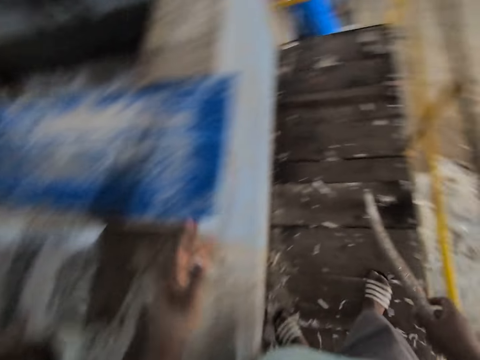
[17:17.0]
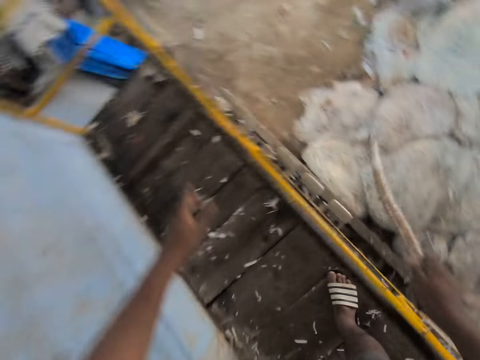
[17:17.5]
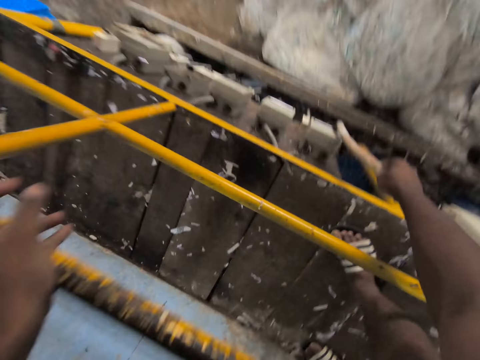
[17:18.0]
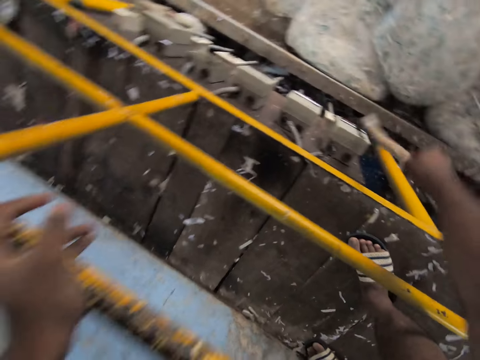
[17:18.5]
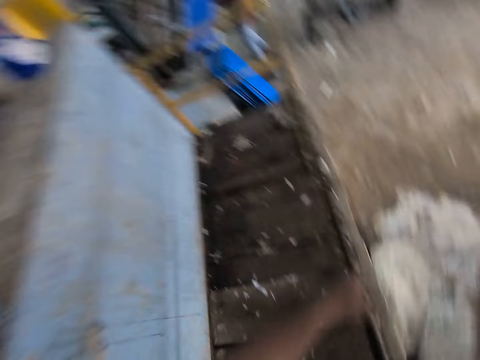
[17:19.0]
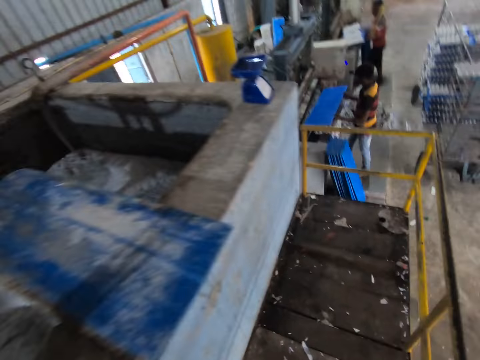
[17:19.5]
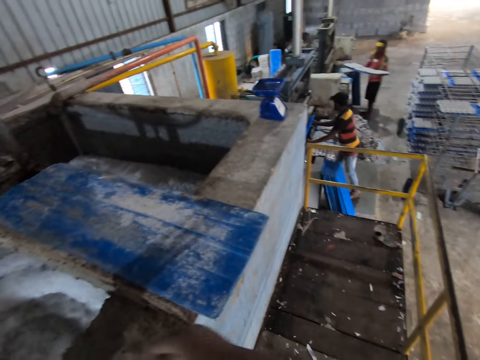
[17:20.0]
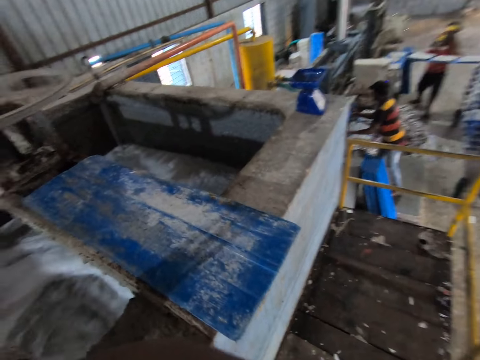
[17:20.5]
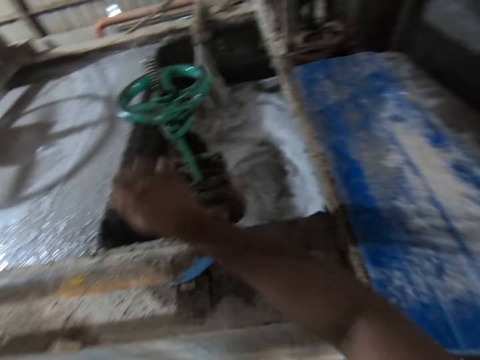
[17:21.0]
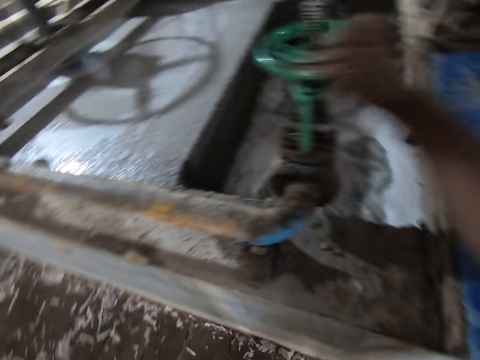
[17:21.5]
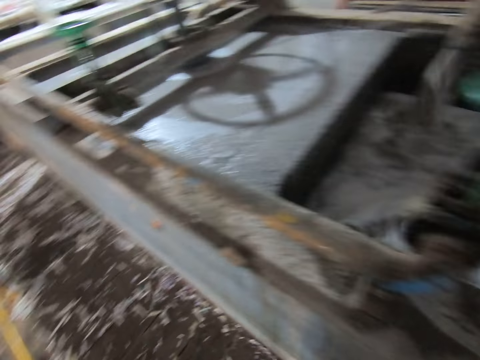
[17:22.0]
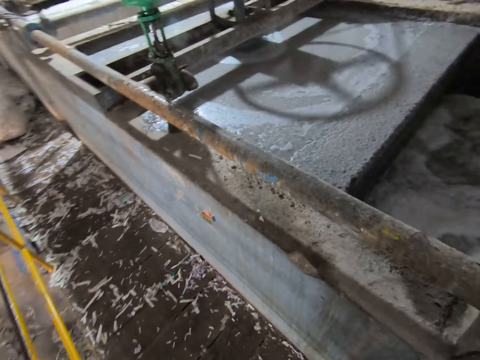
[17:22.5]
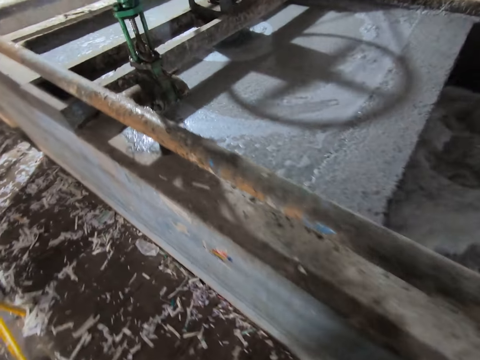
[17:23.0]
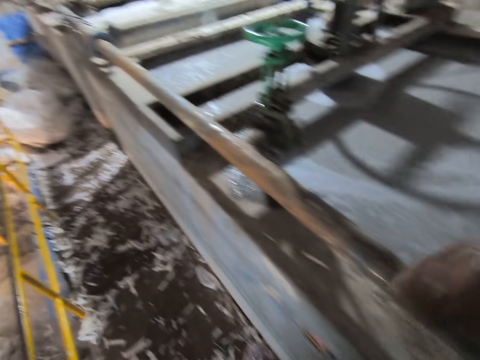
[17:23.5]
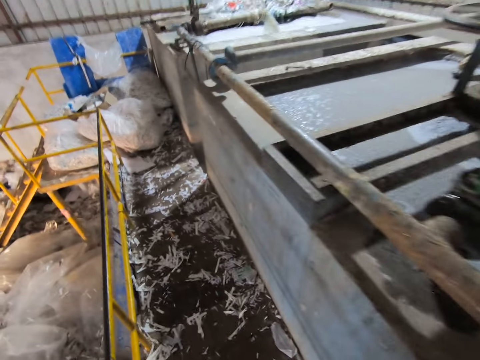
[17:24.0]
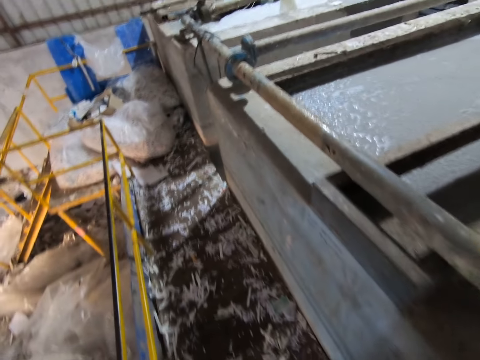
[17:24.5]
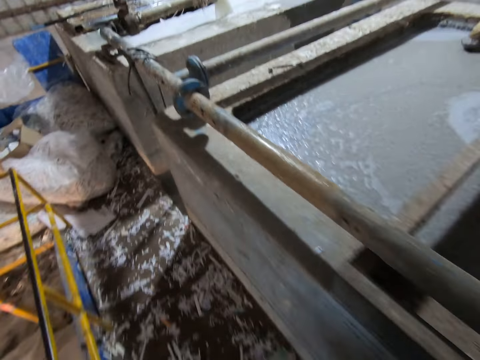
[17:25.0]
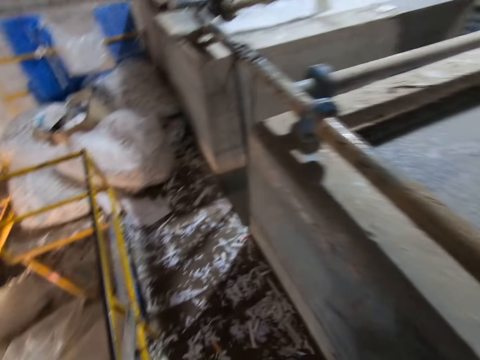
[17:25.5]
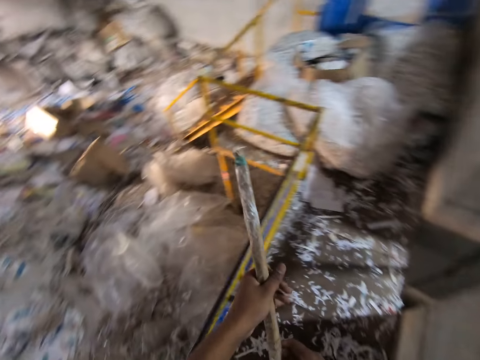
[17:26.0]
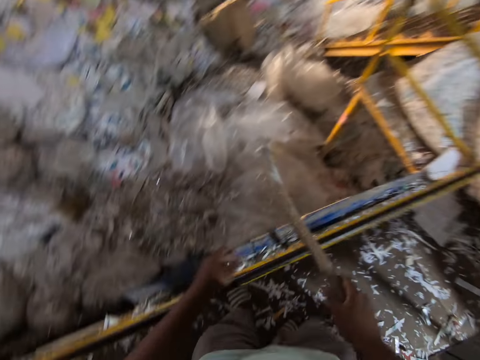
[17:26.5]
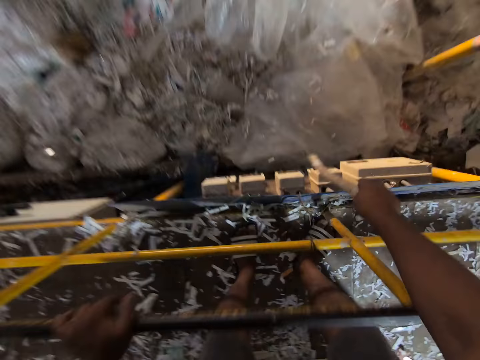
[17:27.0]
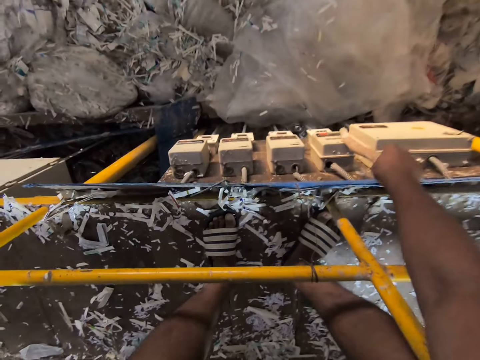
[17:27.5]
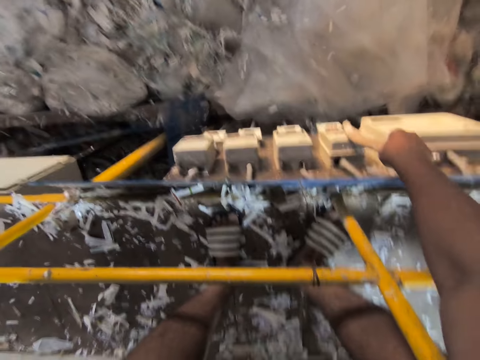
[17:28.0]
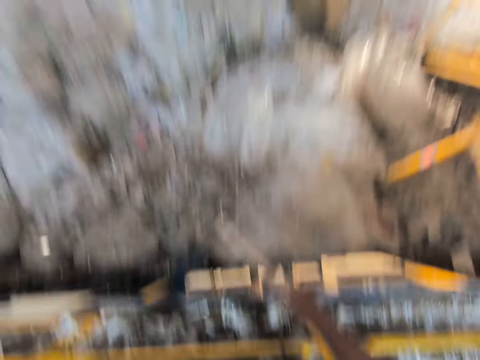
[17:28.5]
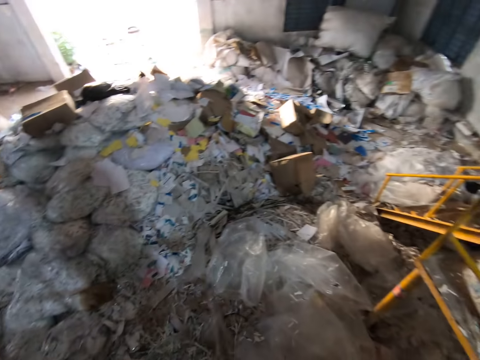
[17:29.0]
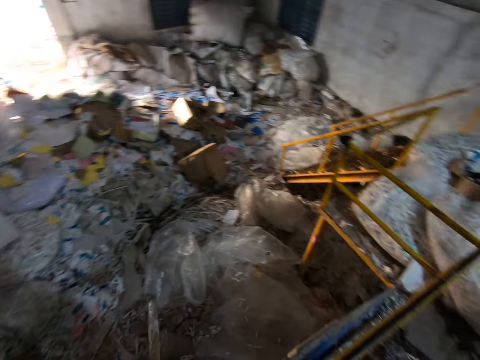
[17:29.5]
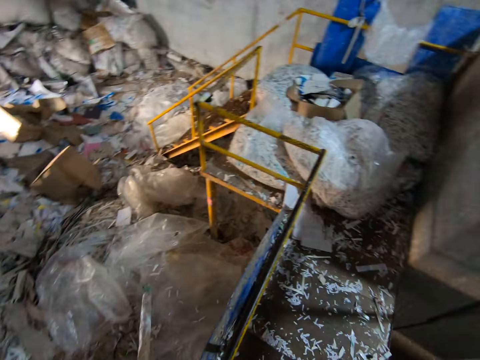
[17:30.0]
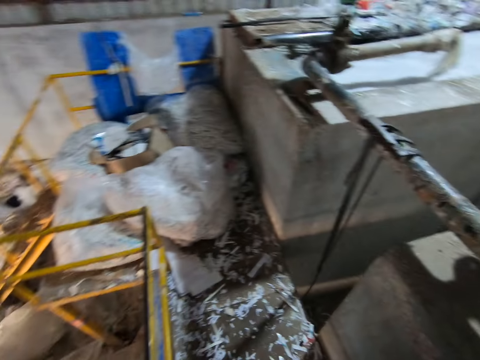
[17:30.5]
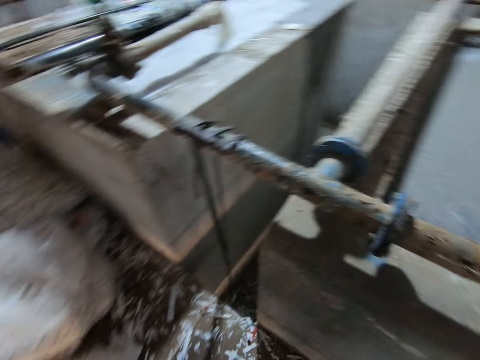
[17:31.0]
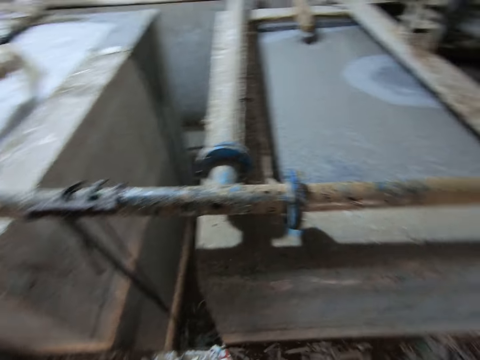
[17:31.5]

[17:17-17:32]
The camera wearer places his left hand on the rail of the egg crates making machine platform. He touches the switch with the stick in his right hand. He passes the stick from his right hand to his left hand. He holds the stick. He operates the industrial valve or tap with his right hand. He walks around the tap. He passes the stick from his left hand to his right hand. He places his left hand on the rail of the egg crates making machine platform. He holds the stick. He touches the switch with the stick in his right hand. He passes the stick from his right hand to his left hand. He looks around.

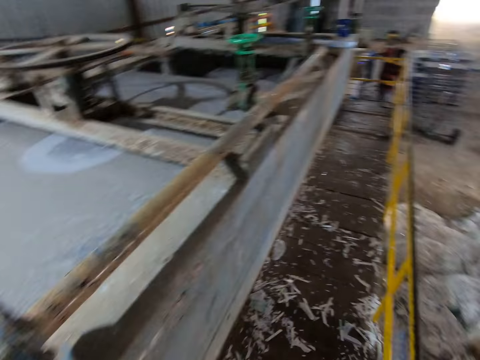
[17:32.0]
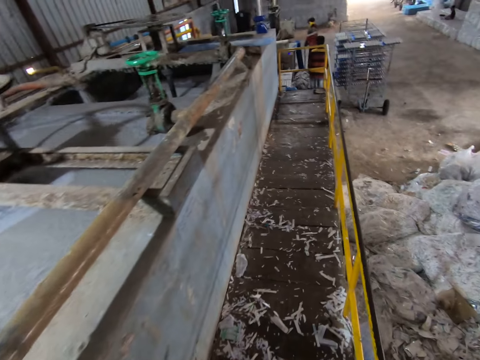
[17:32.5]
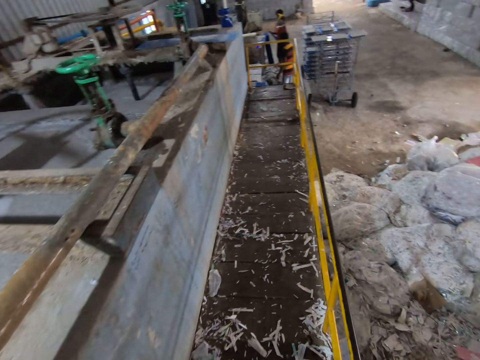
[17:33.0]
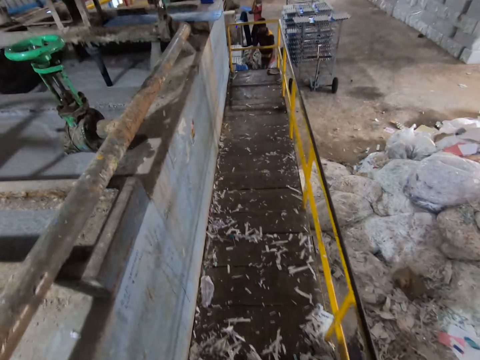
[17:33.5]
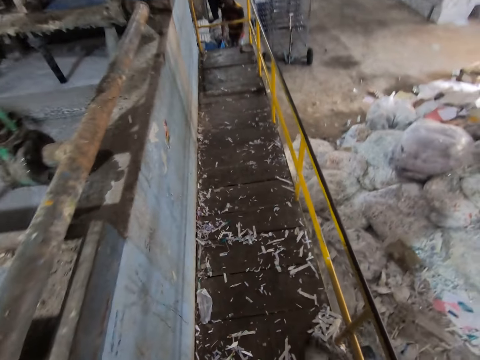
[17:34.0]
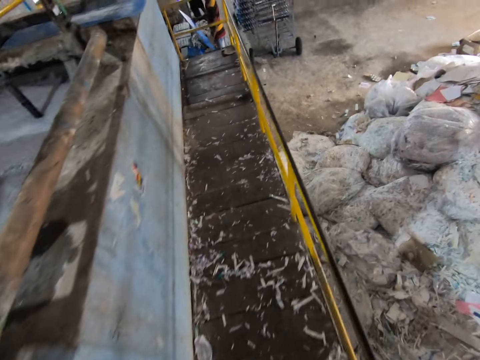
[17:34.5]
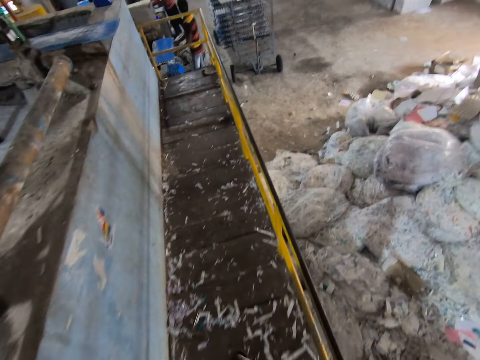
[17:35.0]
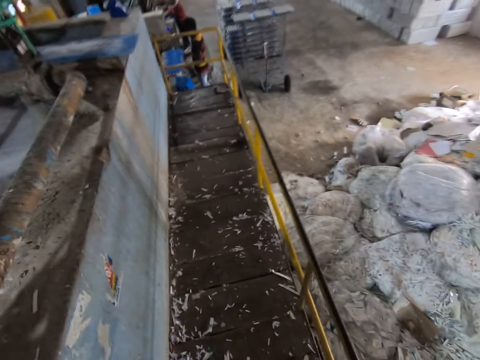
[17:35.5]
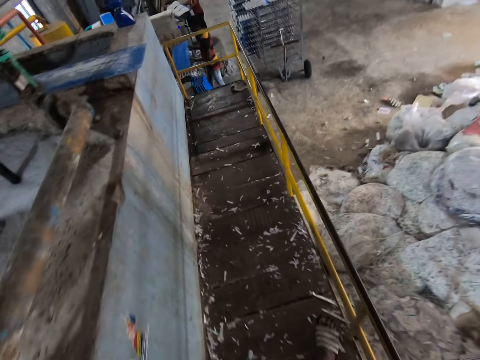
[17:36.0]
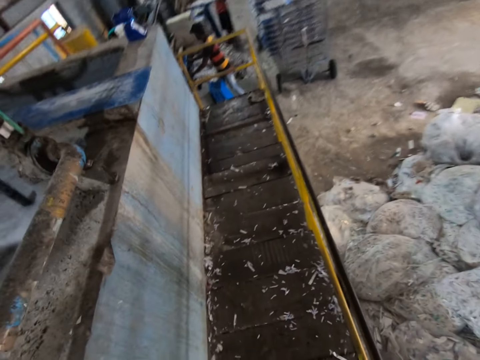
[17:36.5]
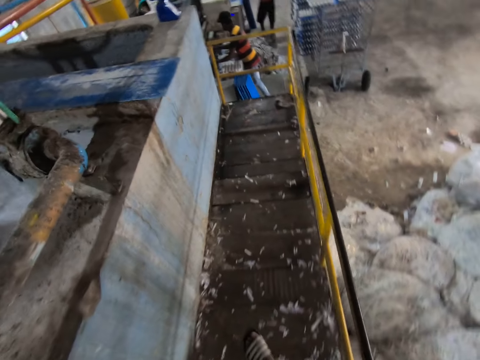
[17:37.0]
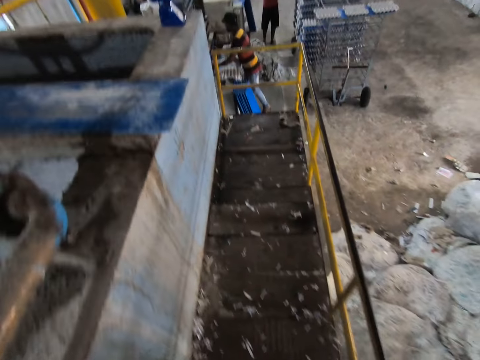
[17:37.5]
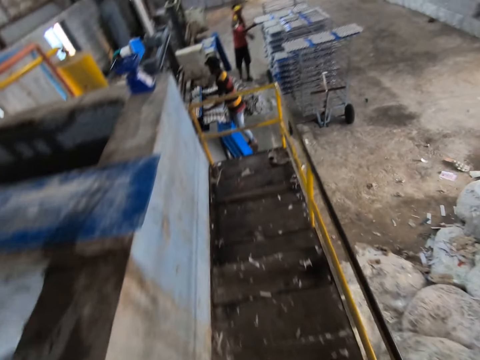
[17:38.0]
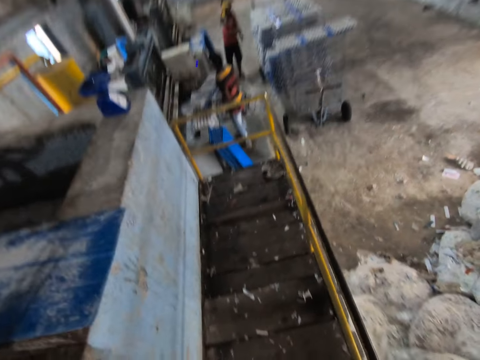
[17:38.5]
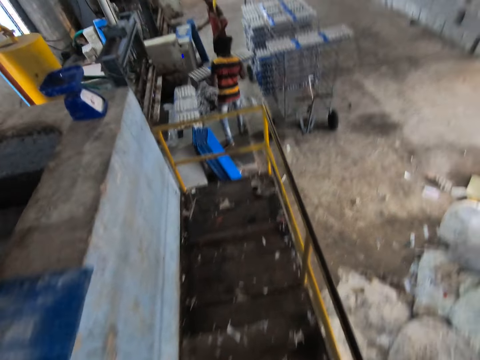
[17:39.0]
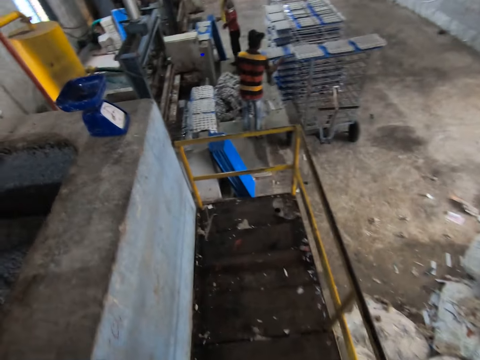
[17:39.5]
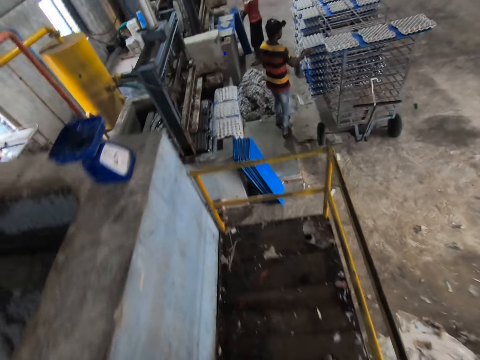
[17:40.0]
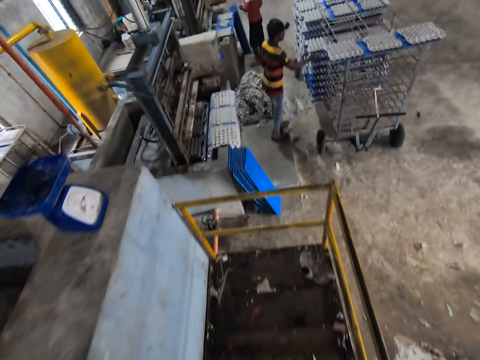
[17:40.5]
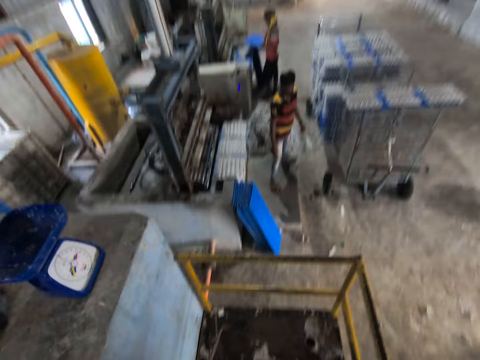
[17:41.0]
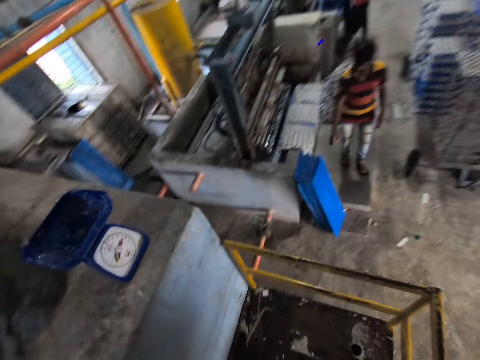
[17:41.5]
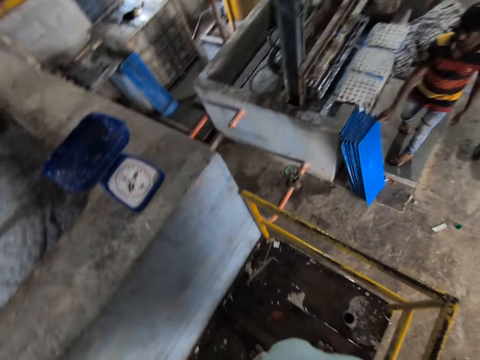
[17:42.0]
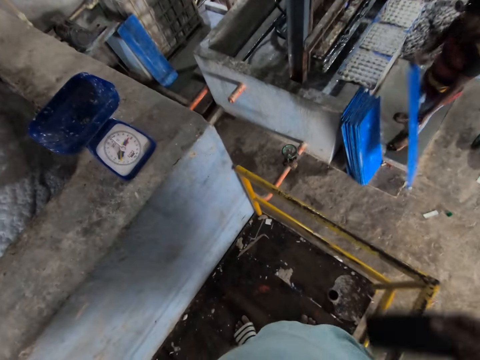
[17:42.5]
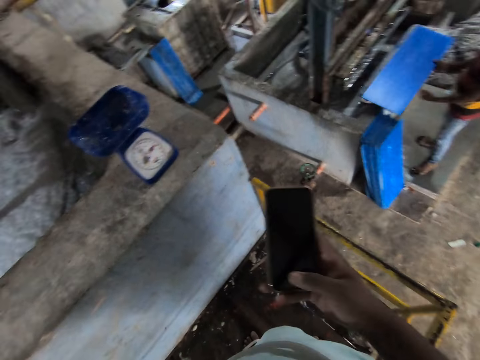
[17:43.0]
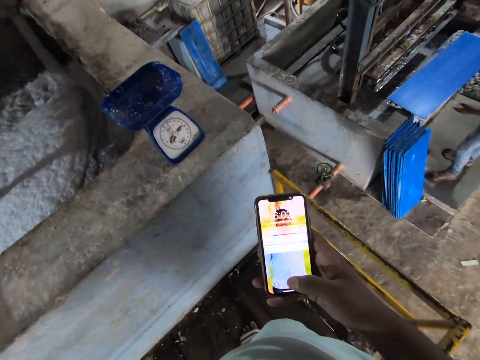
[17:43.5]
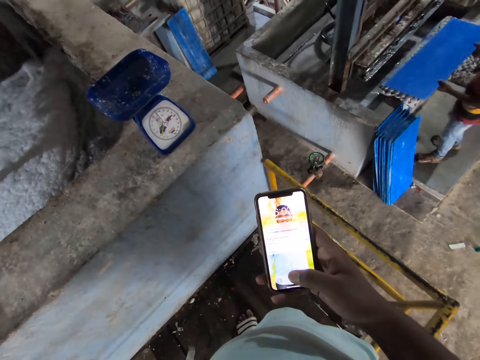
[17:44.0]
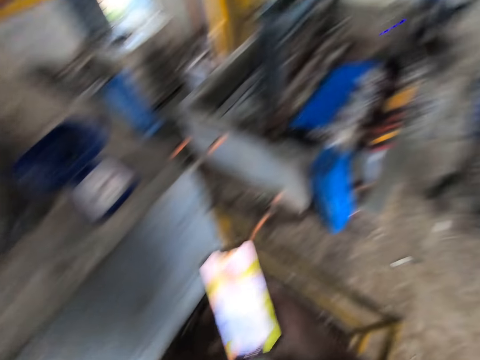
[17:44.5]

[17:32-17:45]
The camera wearer walks on the egg crates making machine platform. A man picks a plastic tray from the floor with his right hand. The man places the plastic tray on an egg crate mold machine platform with his hands. The man picks the plastic tray from the egg crate mold machine platform with his hands. Another man picks egg crates from an egg crate mold machine with the plastic tray in his hands. The first man picks egg crates from the egg crate mold machine with the plastic tray in his hands. The other man places the plastic tray of egg crates on a rack with his hands. The first man places the plastic tray of egg crates on the rack with his hands. The other man picks the plastic tray from the floor with his right hand. The other man places the plastic tray on the egg crate mold machine platform with his hands. The first man picks the plastic tray from the floor with his right hand. The camera wearer pulls the phone from his pocket with his right hand. The first man places the plastic tray on the egg crate mold machine platform with his hands. The camera wearer operates the phone with his right hand. The first man picks the plastic tray from the egg crate mold machine platform with his hands.
